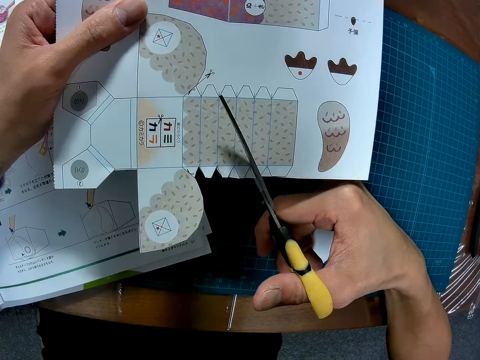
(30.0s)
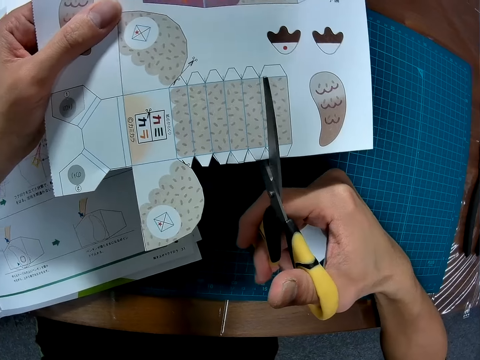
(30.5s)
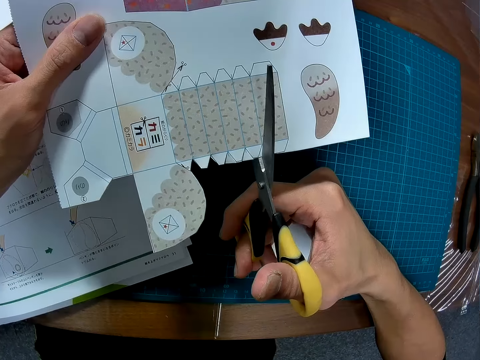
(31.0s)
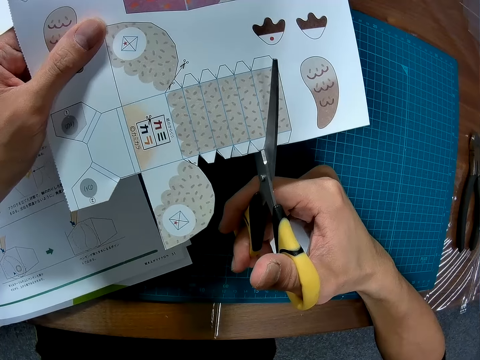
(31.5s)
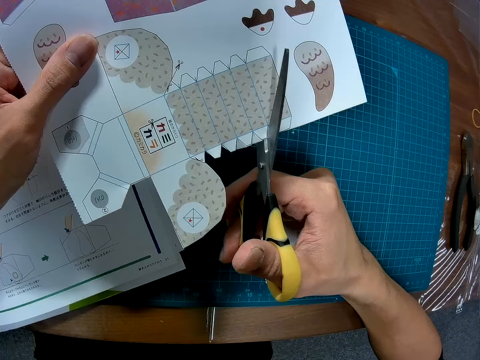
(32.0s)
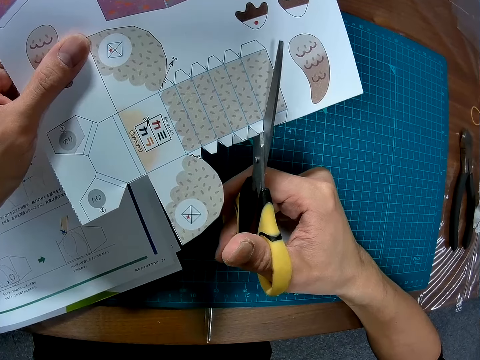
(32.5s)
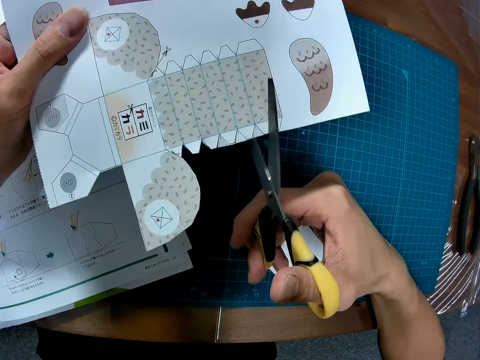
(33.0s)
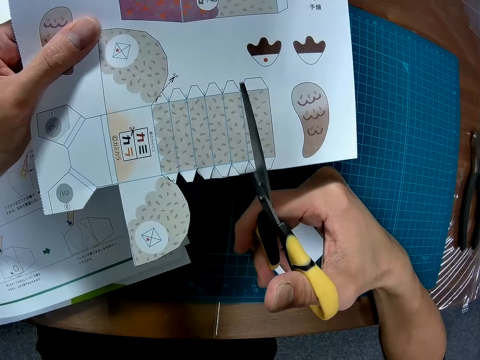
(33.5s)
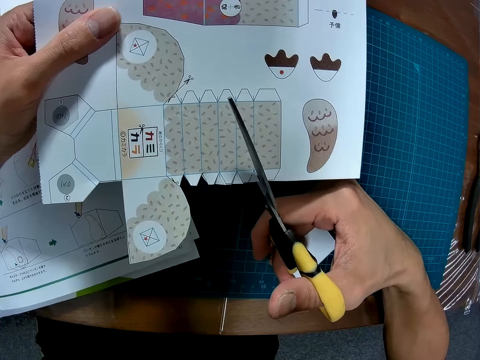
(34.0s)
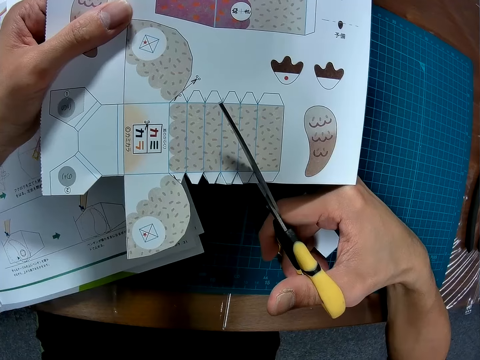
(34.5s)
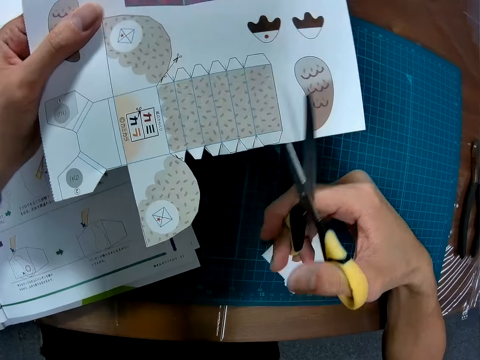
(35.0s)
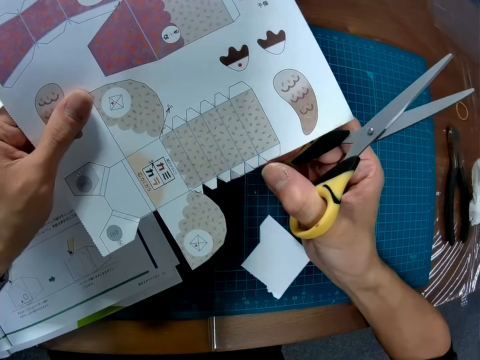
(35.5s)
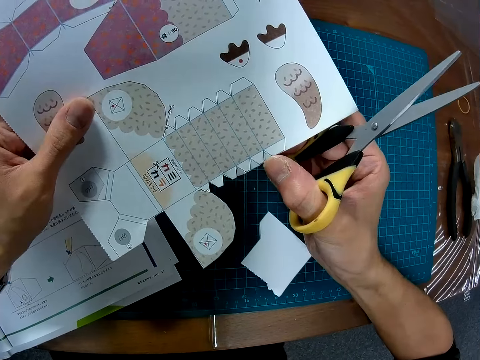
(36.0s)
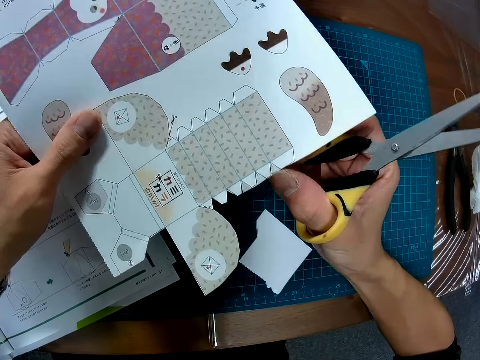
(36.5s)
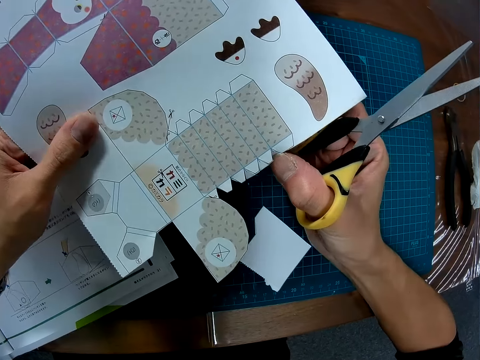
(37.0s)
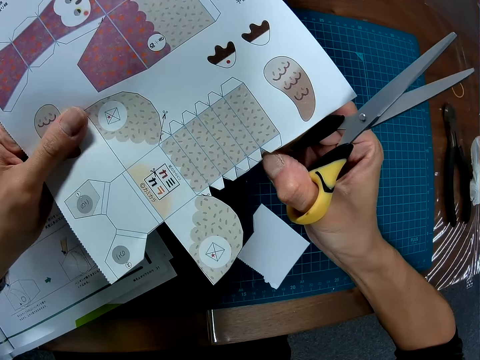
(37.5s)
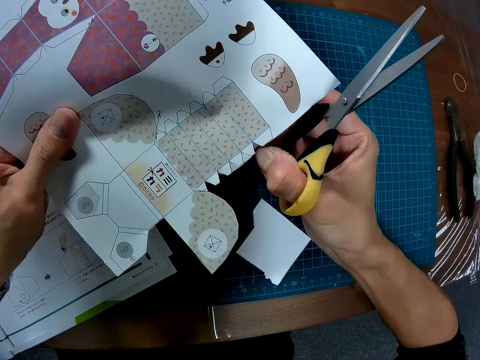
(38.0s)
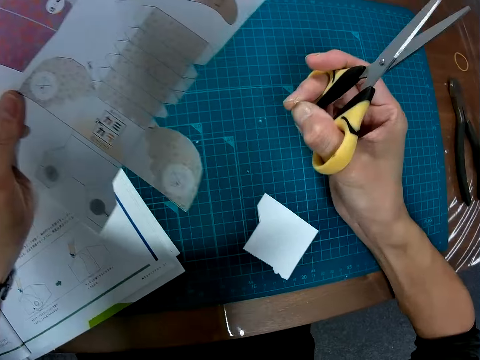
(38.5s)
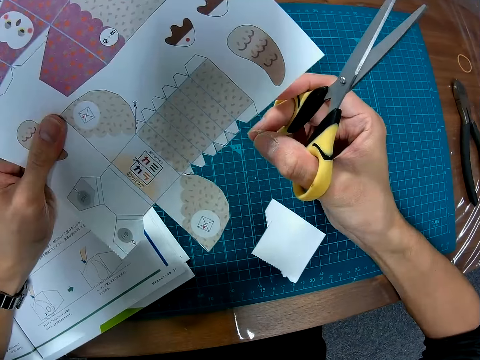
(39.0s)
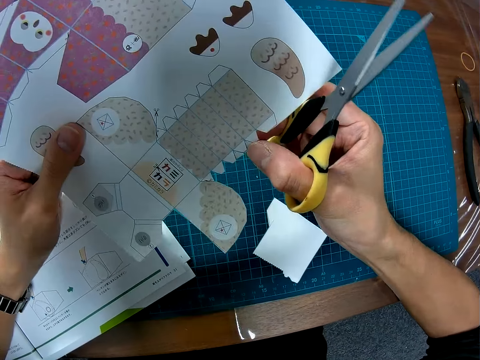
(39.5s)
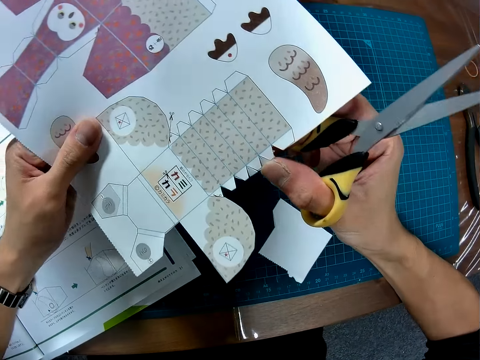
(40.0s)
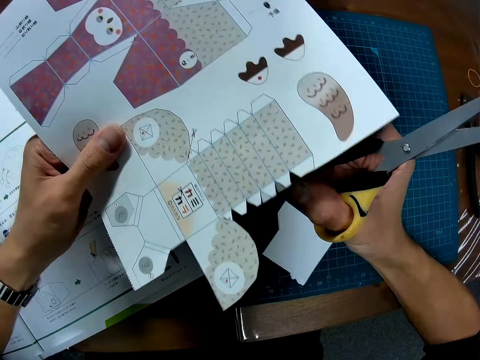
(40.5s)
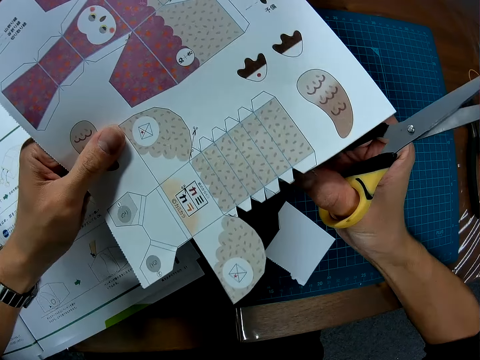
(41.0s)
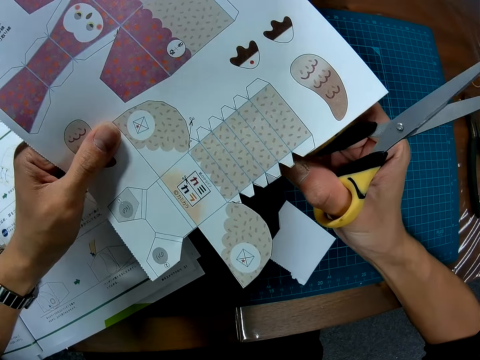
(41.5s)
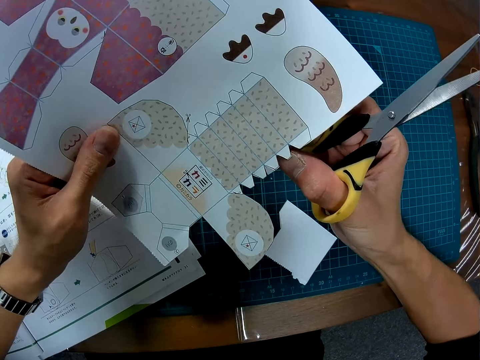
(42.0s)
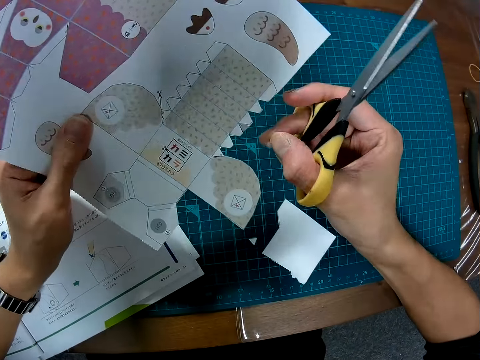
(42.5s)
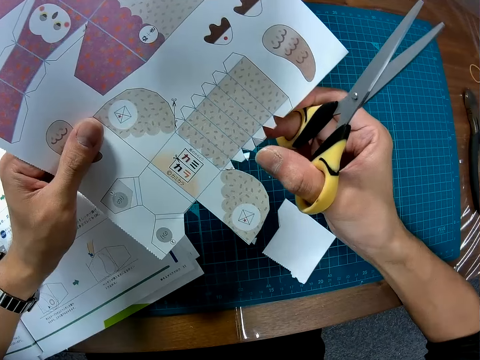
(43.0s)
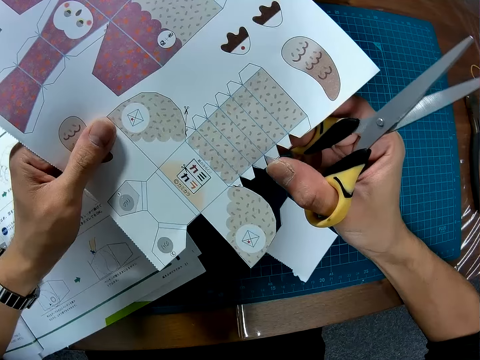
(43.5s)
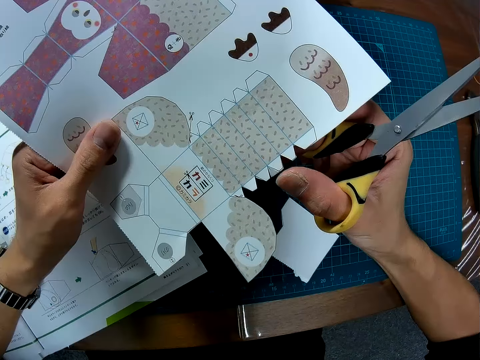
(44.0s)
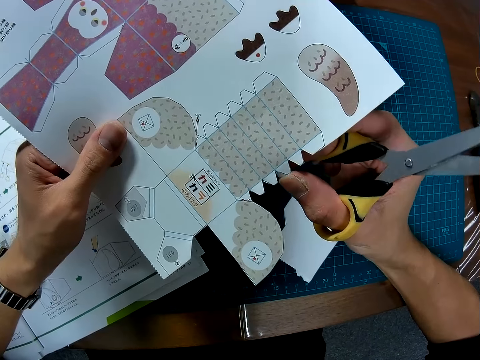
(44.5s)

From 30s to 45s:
The camera wearer removes the cut out paper with his hand.

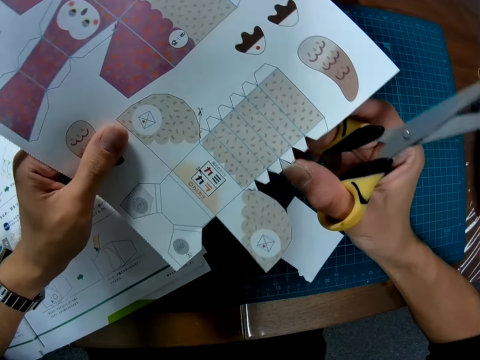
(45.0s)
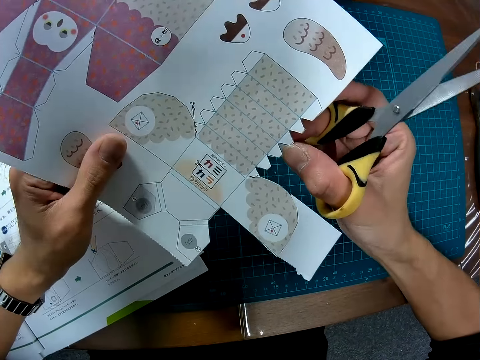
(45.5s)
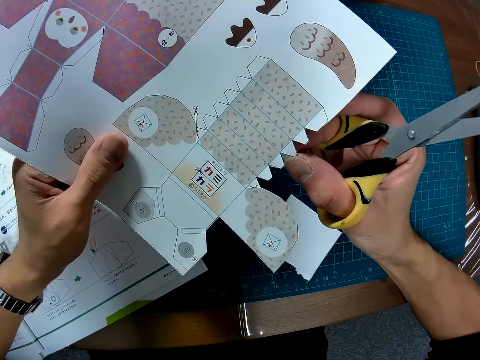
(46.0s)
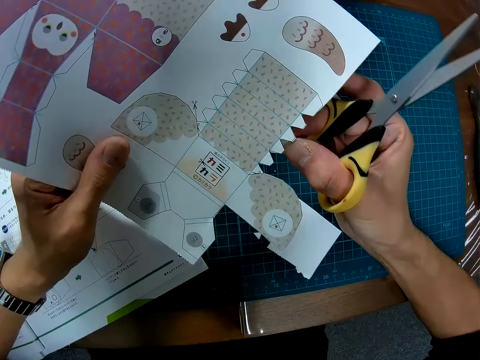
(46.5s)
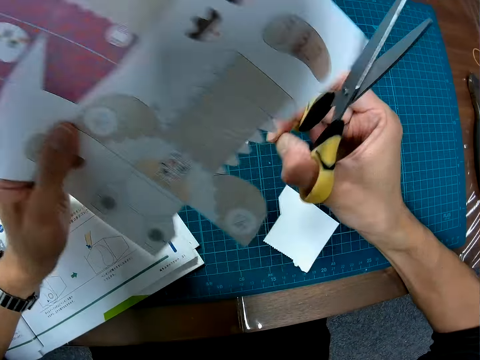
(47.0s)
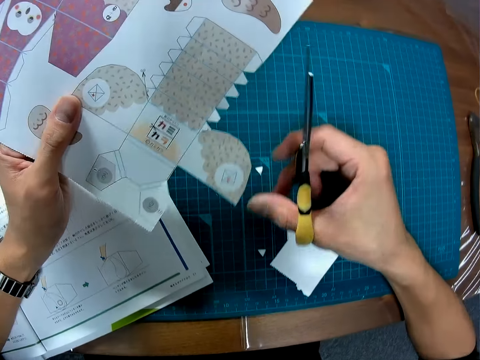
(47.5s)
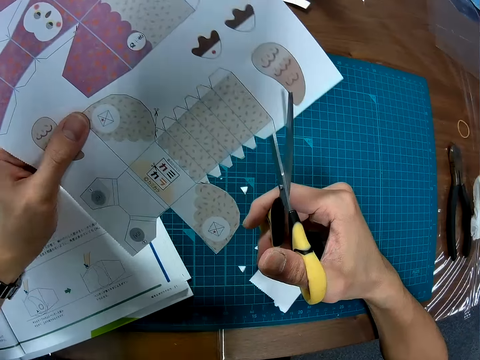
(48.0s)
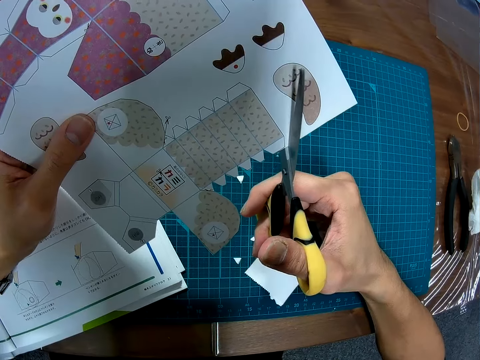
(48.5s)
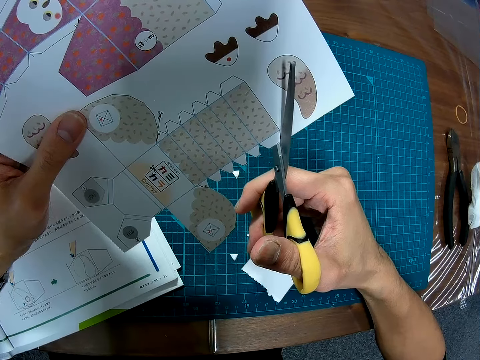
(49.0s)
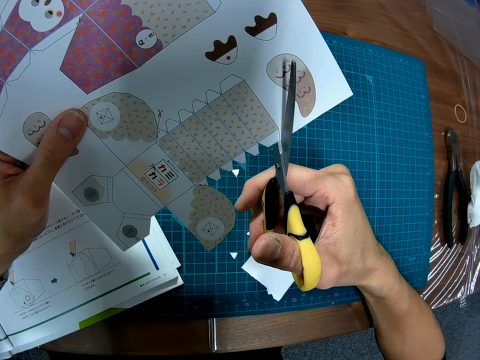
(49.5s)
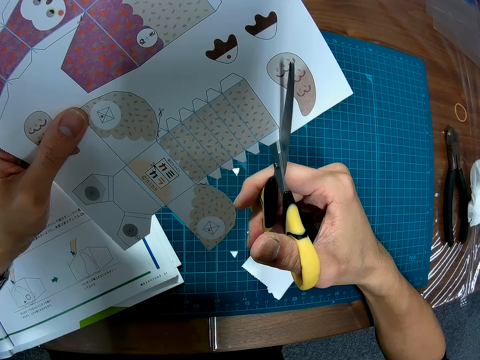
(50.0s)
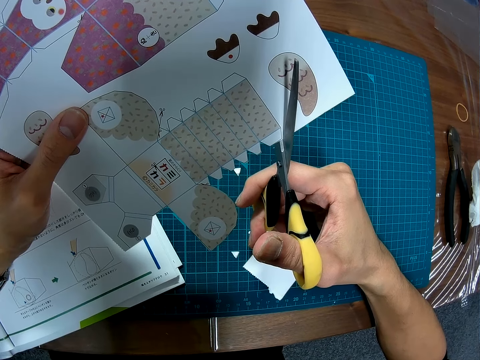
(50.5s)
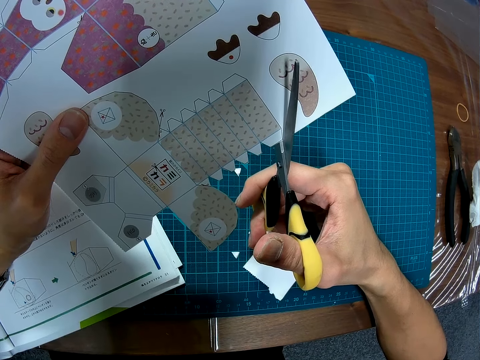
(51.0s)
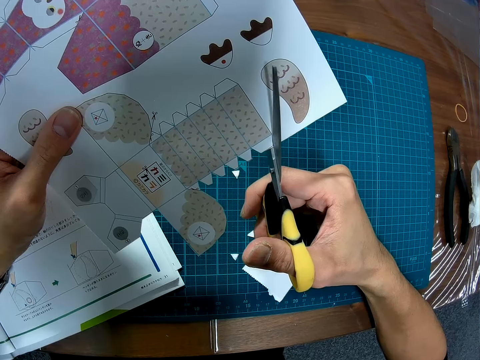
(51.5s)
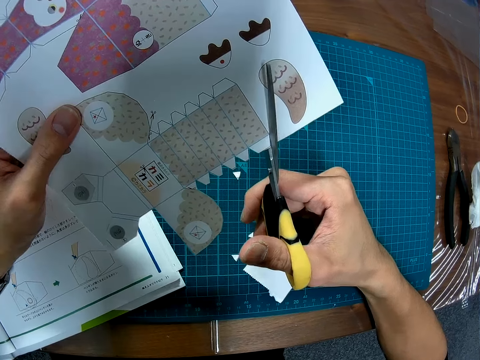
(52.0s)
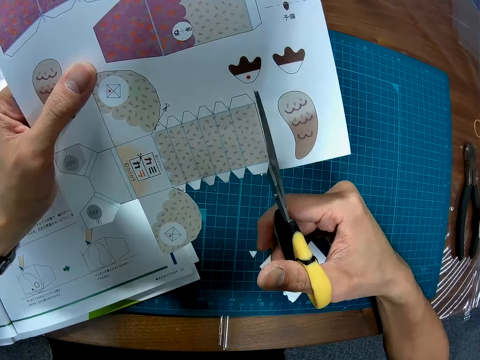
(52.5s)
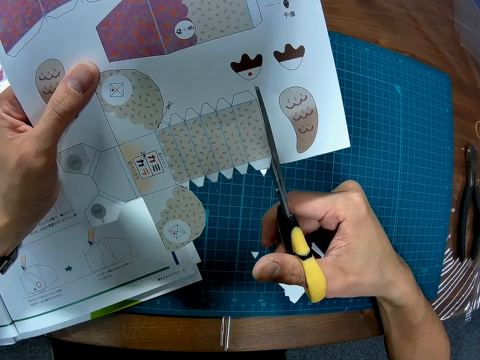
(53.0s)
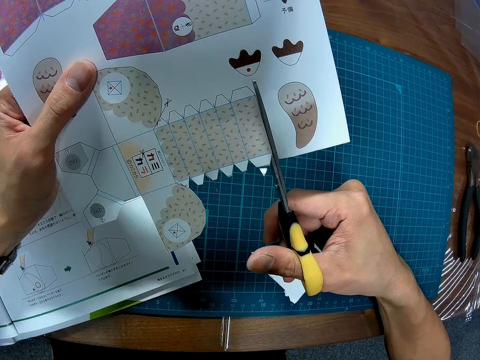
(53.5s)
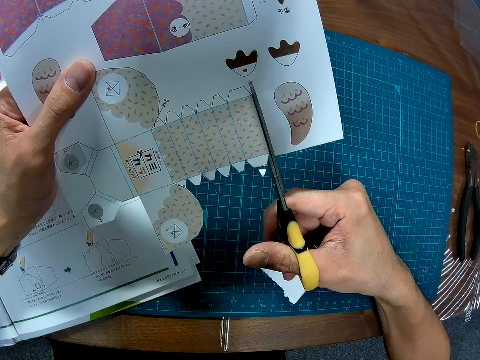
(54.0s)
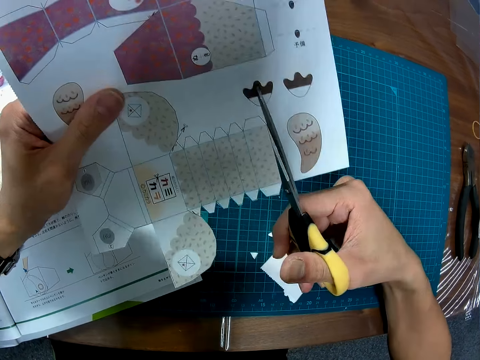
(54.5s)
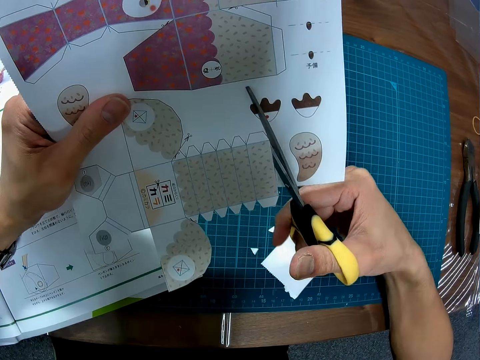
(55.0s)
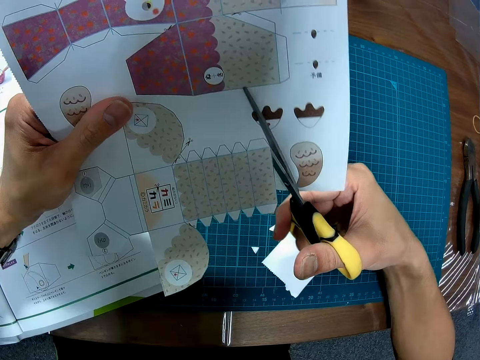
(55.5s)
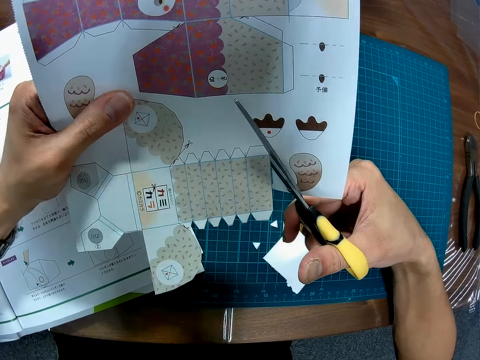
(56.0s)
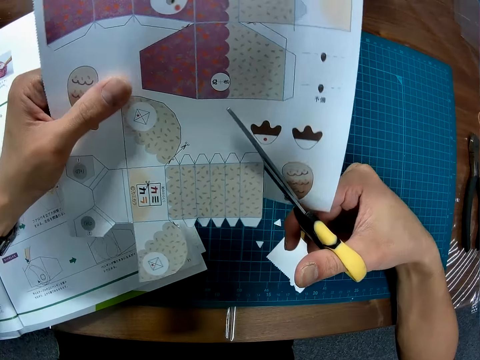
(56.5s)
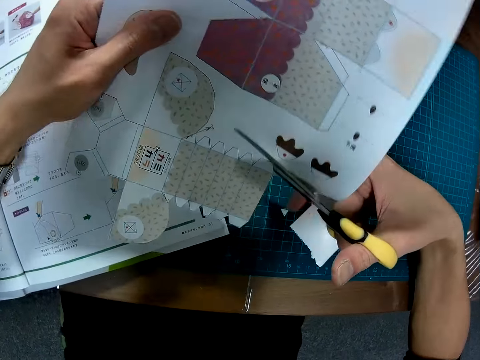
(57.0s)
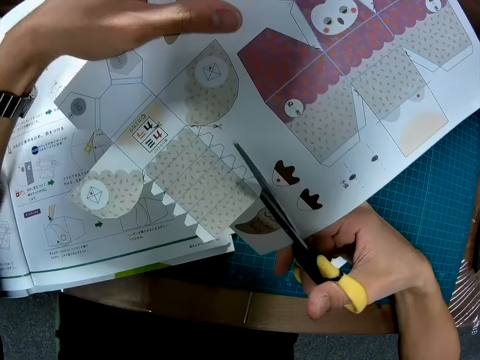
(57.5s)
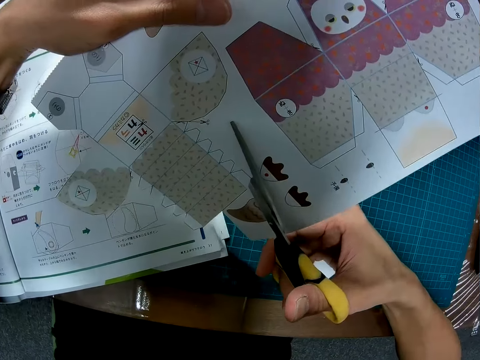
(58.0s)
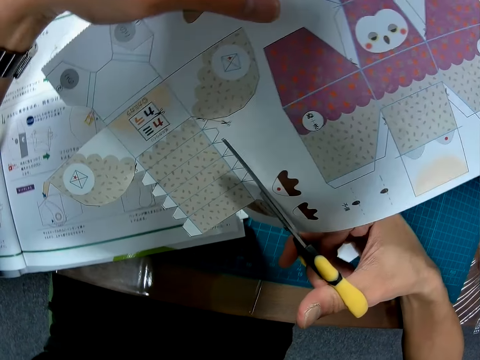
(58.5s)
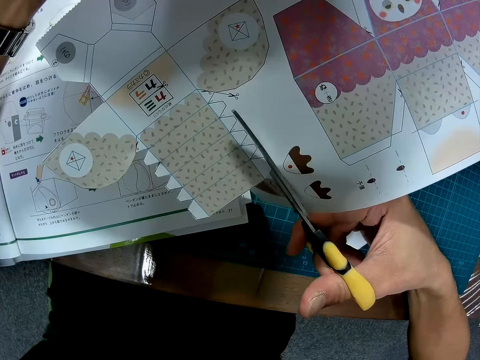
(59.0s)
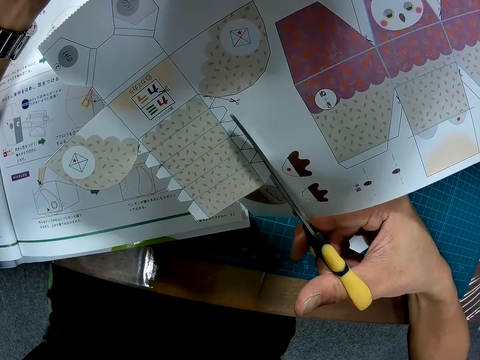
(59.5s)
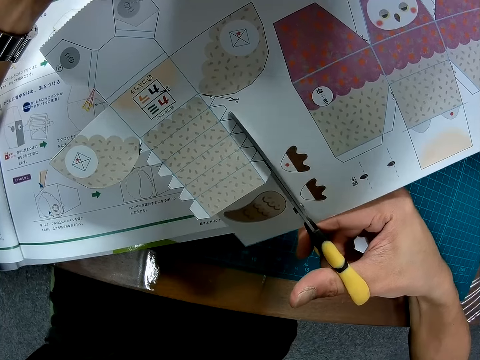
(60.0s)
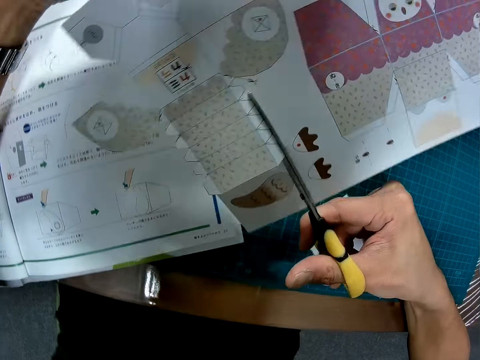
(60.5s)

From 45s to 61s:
The camera wearer cuts out the puzzle piece with the scissors. They turn the craft paper. They cut the craft paper with the scissors.
